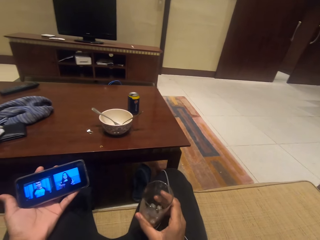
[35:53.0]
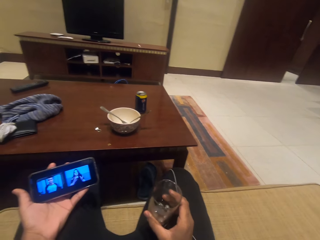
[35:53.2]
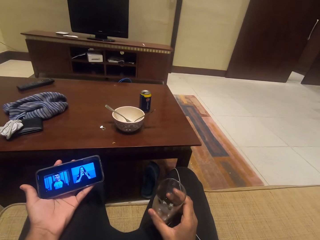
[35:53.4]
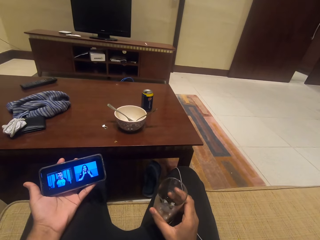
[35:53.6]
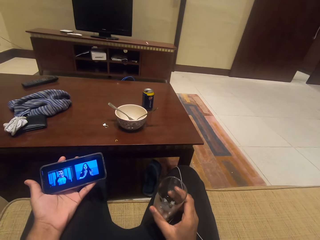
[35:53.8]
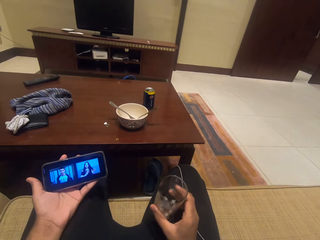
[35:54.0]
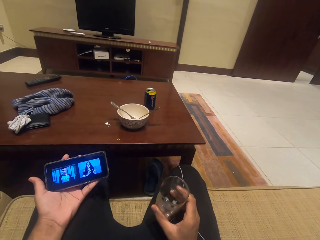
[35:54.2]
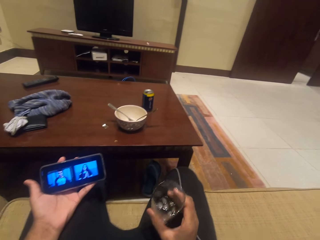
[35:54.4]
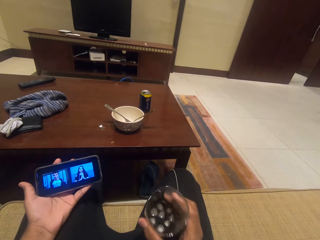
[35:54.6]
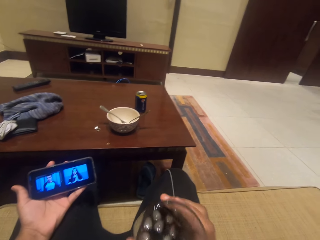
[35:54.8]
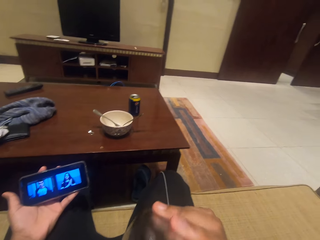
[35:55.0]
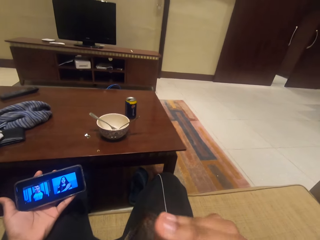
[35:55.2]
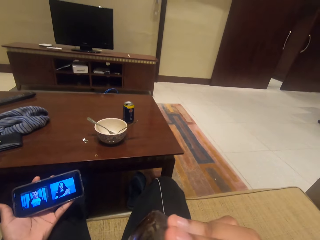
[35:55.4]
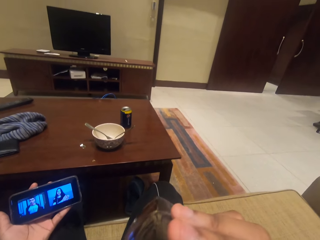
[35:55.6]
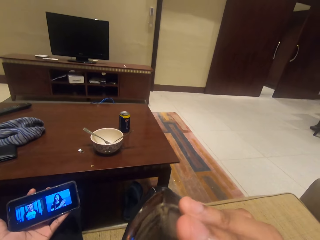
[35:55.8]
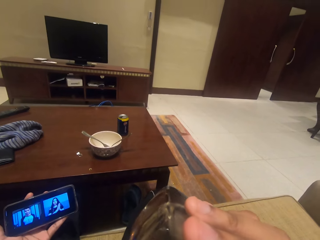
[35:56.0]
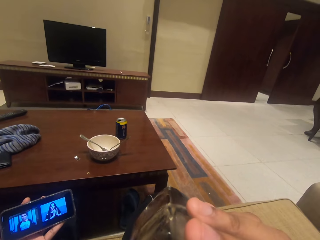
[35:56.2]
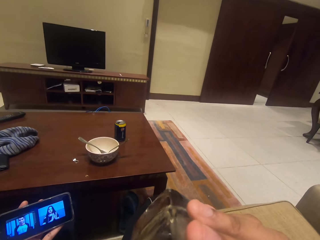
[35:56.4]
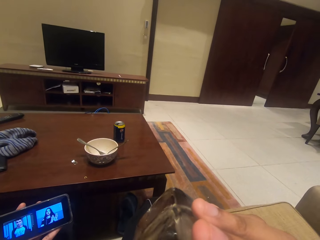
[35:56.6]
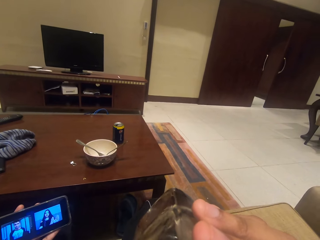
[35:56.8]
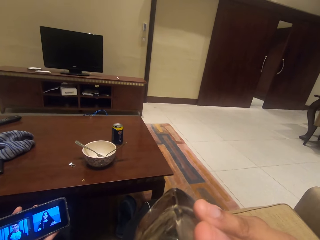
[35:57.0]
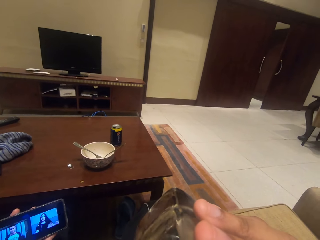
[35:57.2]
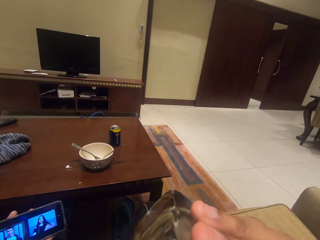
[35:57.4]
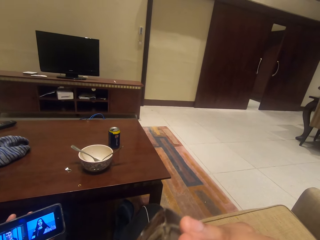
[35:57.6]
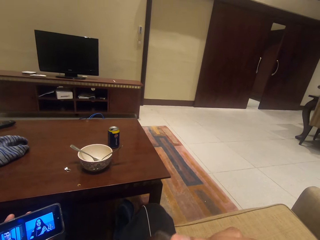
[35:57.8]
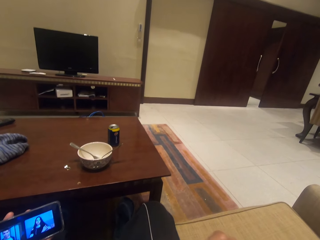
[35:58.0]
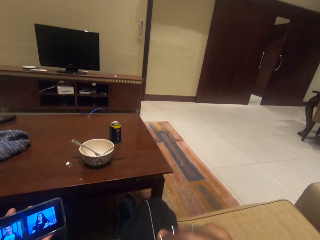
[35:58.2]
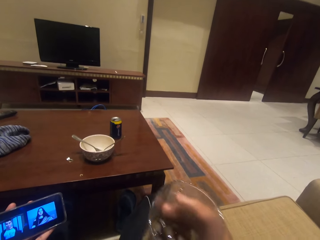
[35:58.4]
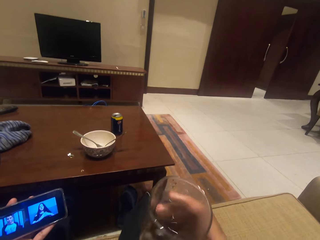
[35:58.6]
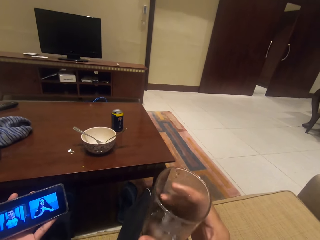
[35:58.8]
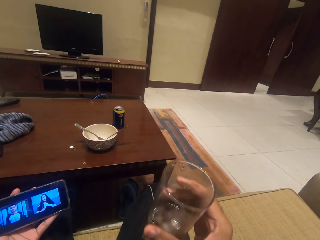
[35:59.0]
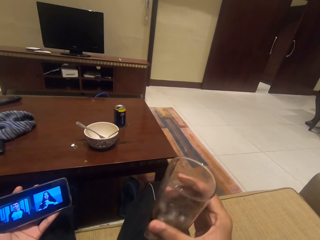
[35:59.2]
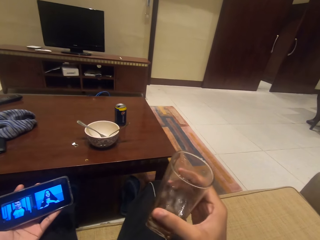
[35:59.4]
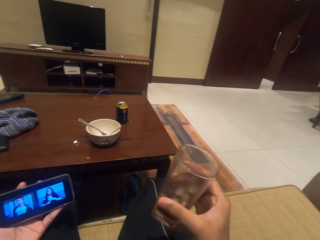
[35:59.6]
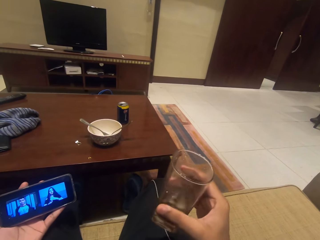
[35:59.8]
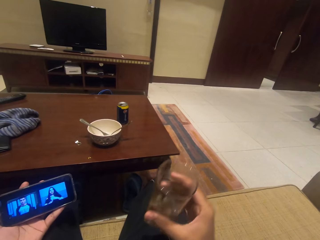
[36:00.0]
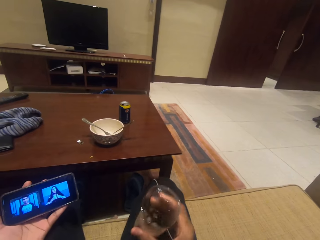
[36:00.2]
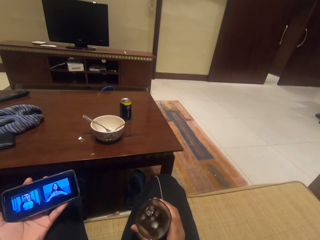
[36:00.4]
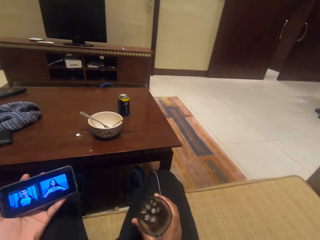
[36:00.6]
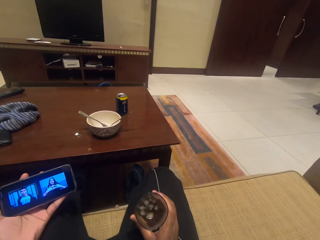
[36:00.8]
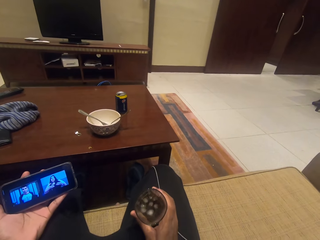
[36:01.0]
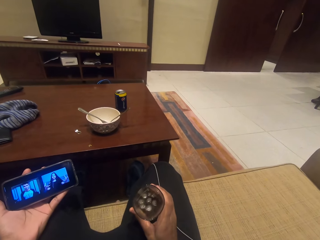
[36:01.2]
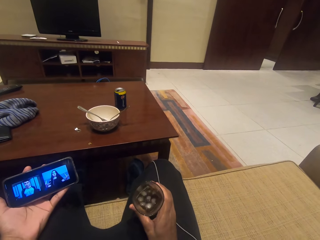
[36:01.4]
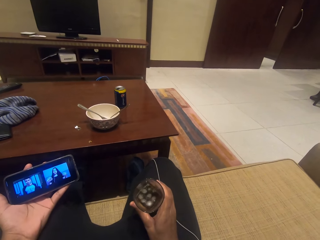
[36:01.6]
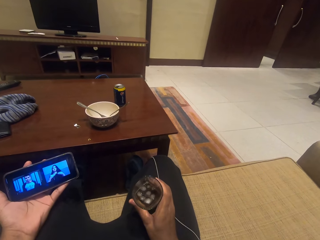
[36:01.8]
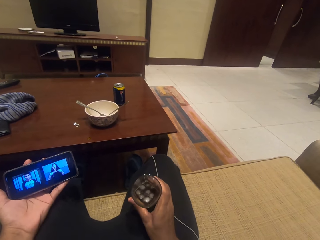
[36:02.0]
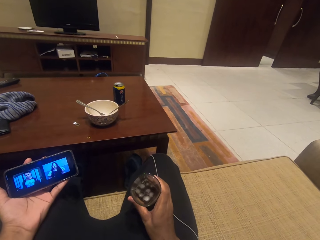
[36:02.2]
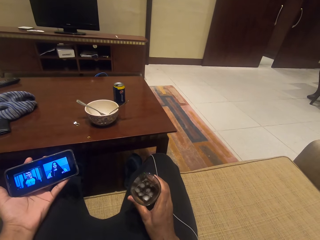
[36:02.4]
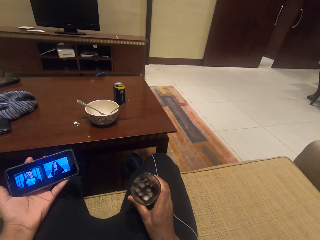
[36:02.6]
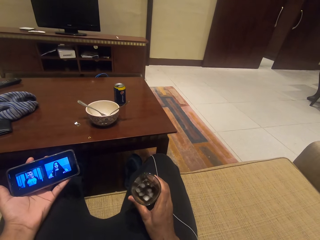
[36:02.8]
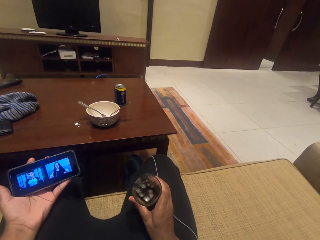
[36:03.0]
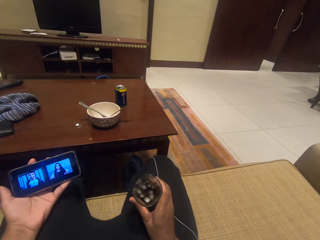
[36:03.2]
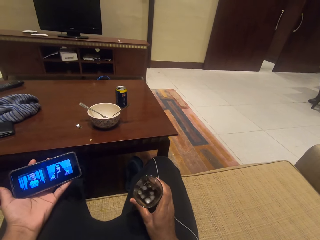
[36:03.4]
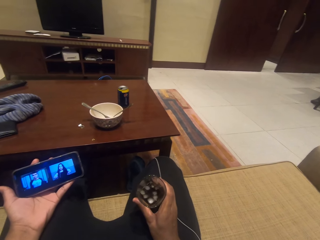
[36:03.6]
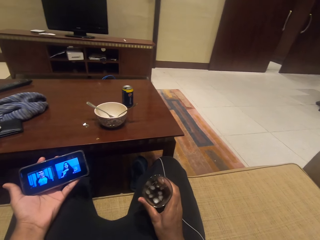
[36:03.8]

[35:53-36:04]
The camera wearer shakes the glass.

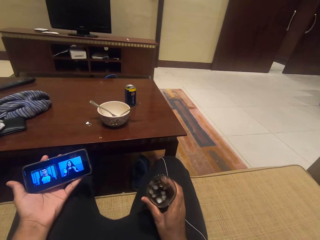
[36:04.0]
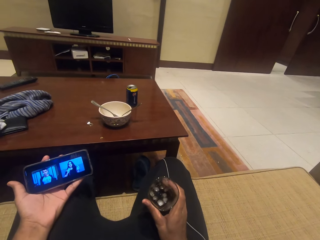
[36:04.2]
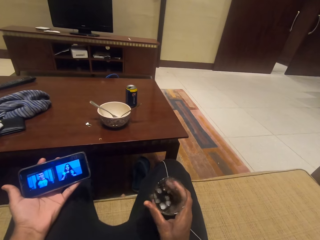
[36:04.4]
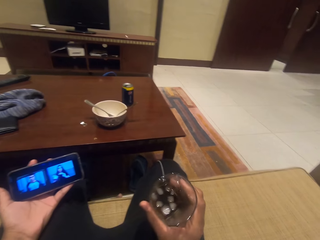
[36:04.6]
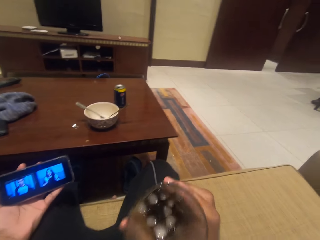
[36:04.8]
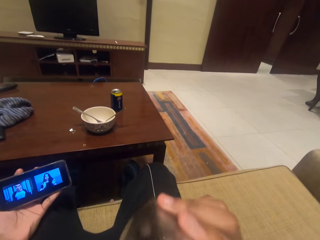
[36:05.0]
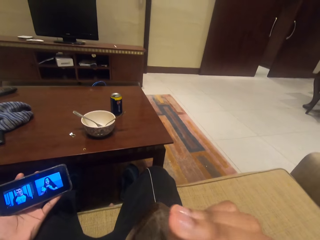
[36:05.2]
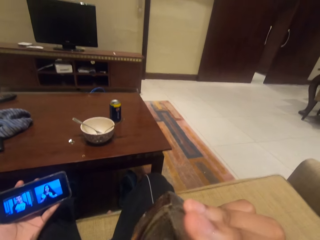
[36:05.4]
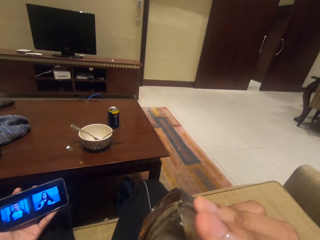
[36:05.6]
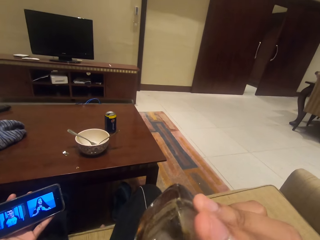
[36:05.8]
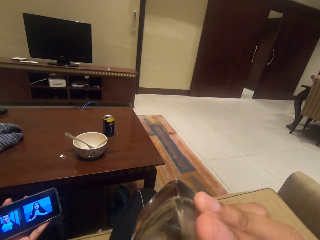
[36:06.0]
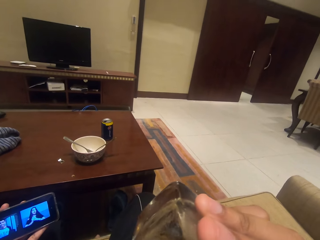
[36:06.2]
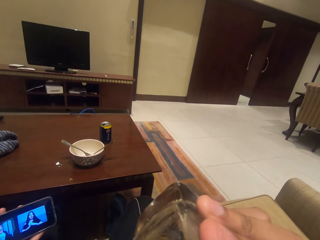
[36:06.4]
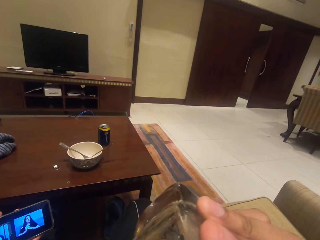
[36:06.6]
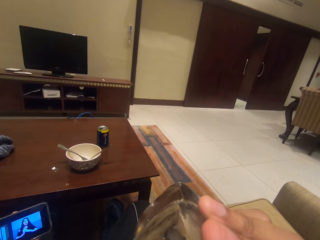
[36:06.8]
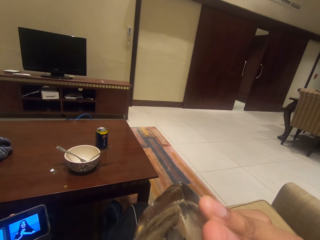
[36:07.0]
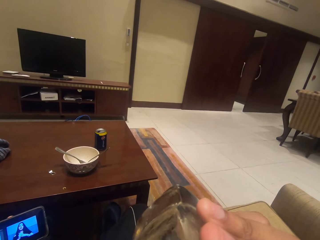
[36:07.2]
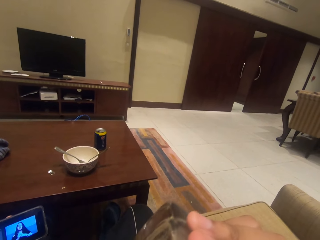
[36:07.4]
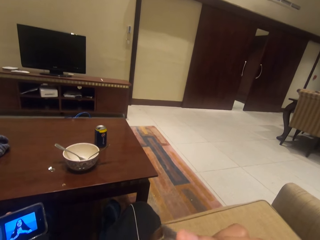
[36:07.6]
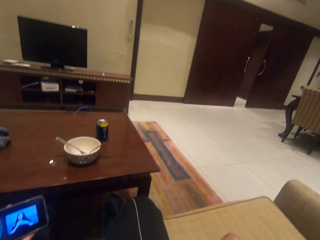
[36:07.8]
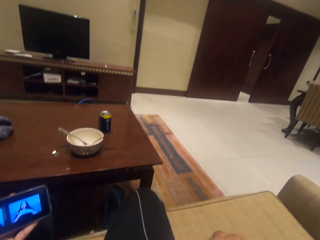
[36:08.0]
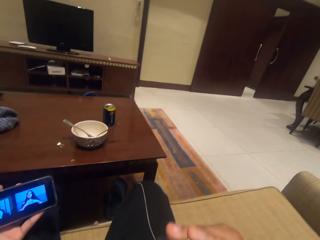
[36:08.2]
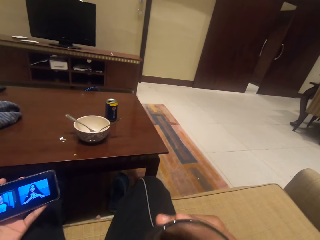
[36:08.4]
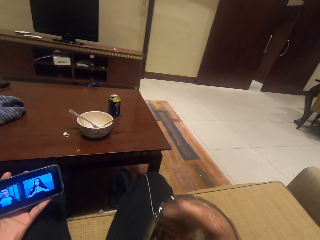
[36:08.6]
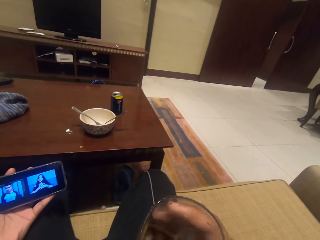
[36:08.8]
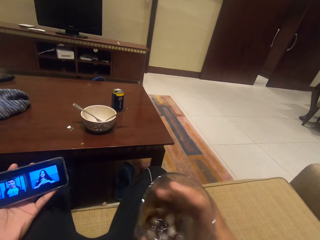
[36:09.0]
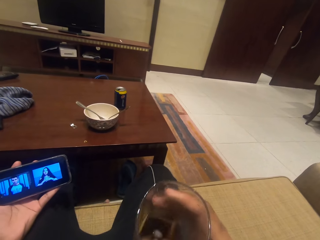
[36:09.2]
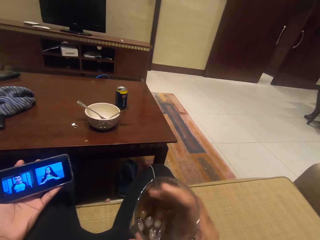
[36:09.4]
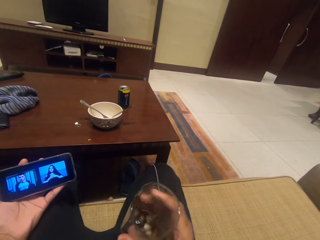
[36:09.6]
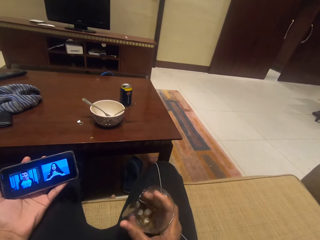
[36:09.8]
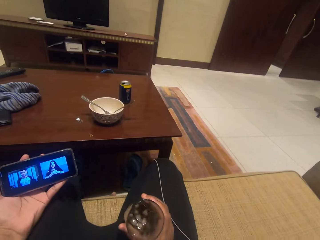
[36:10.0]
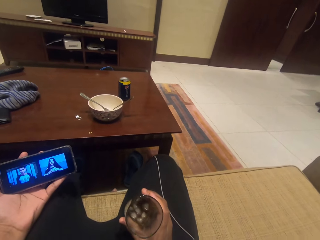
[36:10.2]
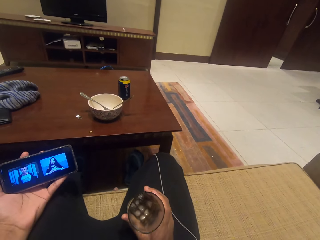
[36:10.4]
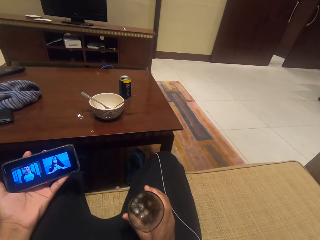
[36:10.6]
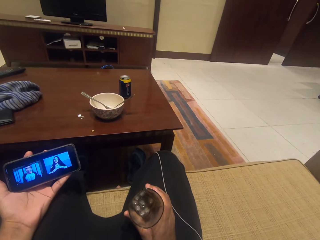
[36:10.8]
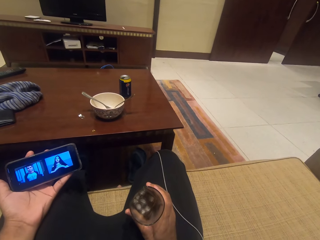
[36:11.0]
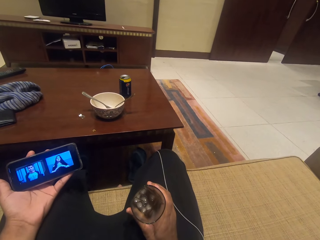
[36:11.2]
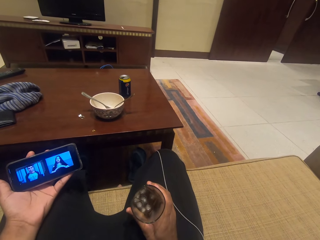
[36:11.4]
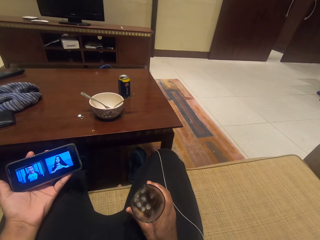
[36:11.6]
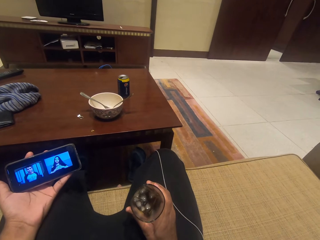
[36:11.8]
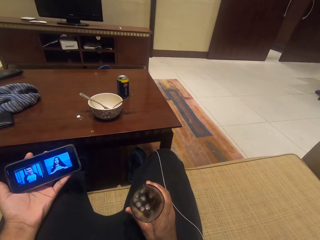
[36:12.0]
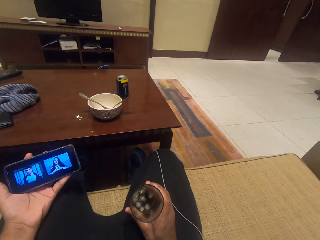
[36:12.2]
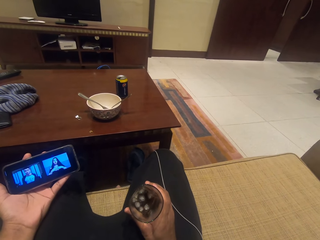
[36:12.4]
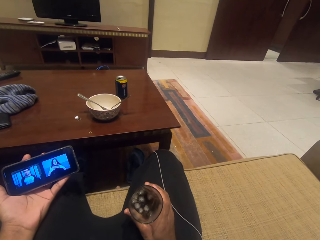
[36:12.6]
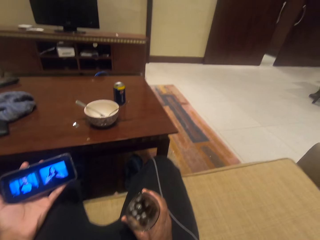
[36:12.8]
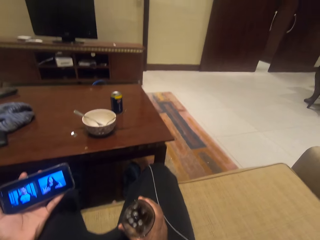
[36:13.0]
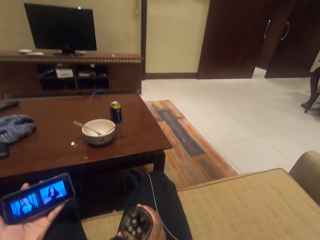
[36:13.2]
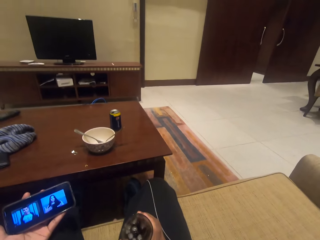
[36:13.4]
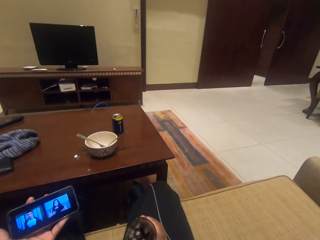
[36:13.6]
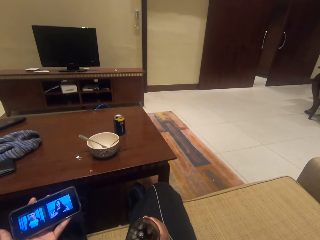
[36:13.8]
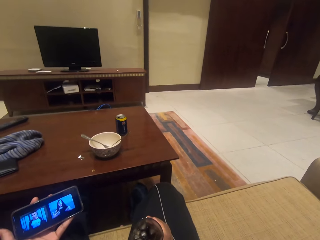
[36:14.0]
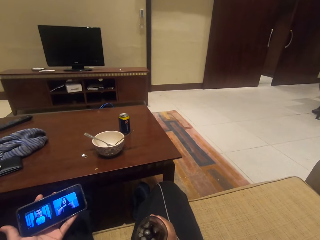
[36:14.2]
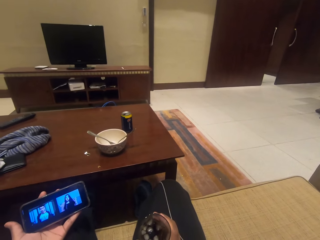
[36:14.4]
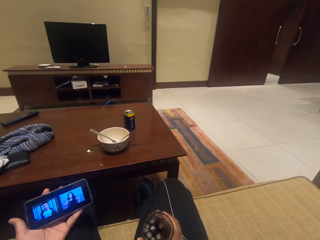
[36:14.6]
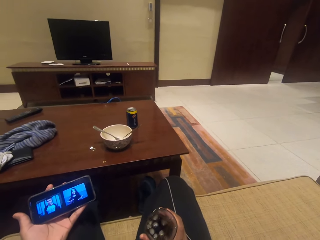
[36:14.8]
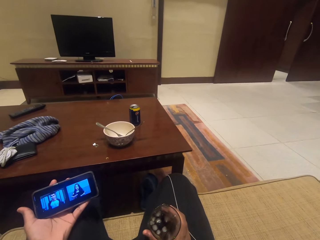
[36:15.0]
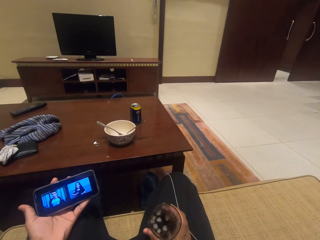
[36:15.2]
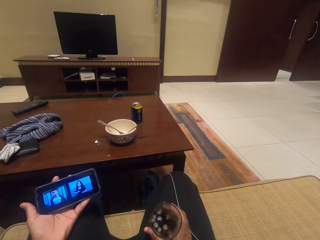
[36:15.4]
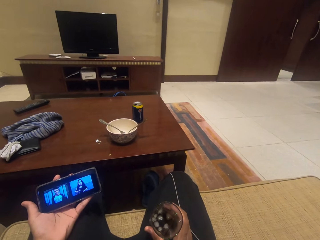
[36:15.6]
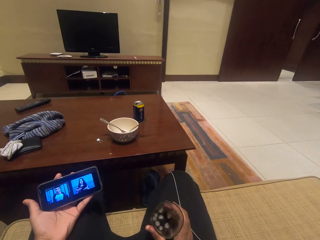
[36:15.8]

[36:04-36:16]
The camera wearer drinks the soda. He shakes the glass. He puts the glass on his thighs.
